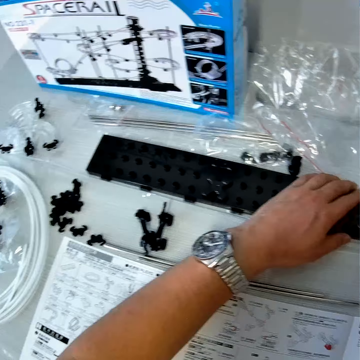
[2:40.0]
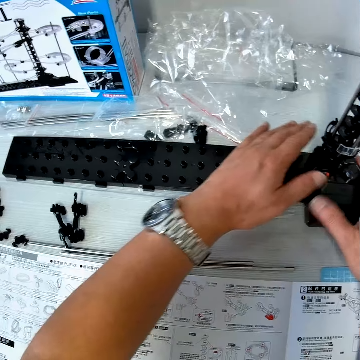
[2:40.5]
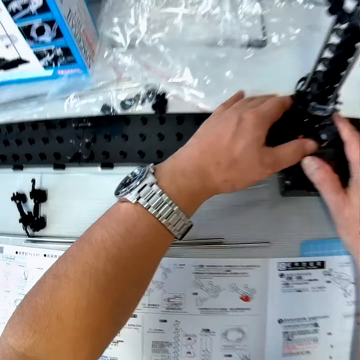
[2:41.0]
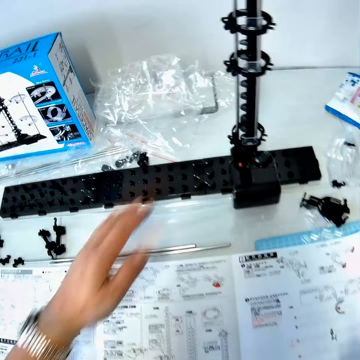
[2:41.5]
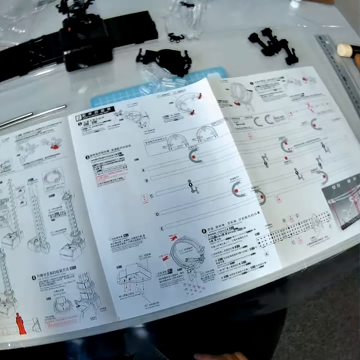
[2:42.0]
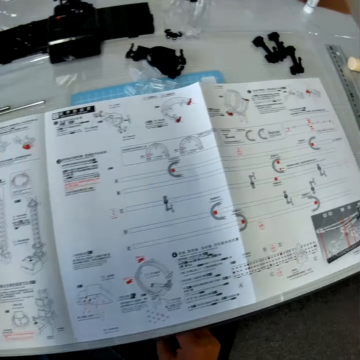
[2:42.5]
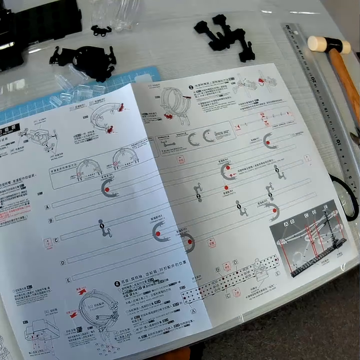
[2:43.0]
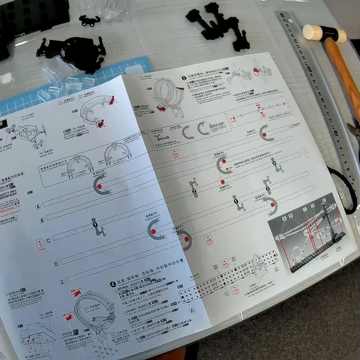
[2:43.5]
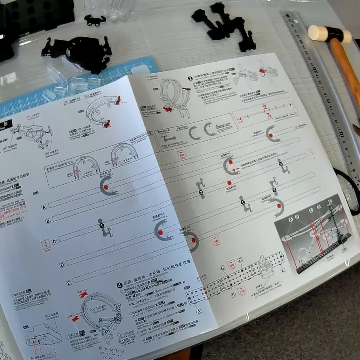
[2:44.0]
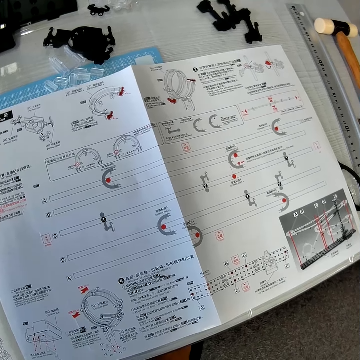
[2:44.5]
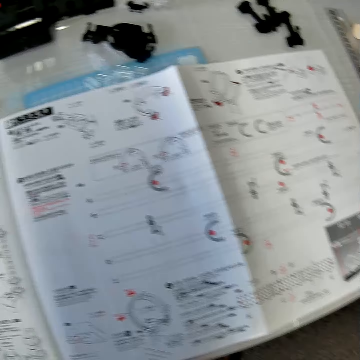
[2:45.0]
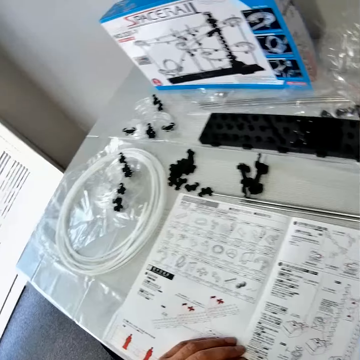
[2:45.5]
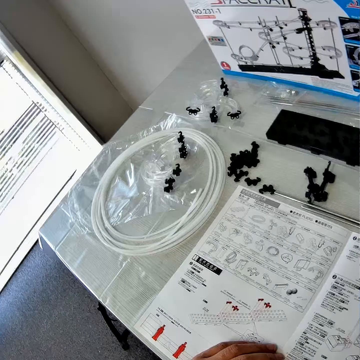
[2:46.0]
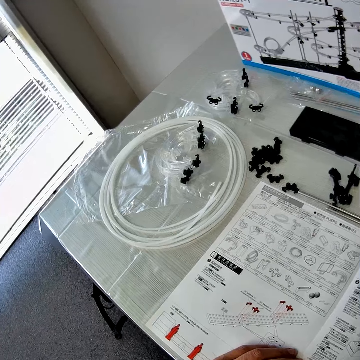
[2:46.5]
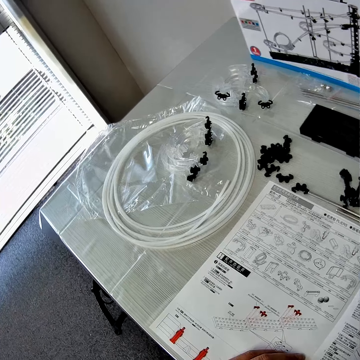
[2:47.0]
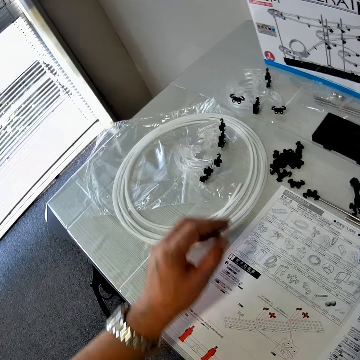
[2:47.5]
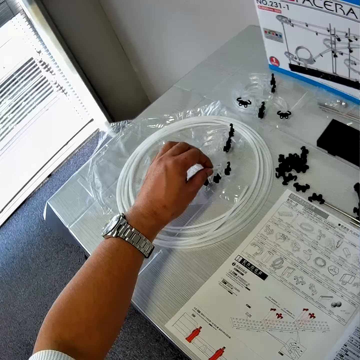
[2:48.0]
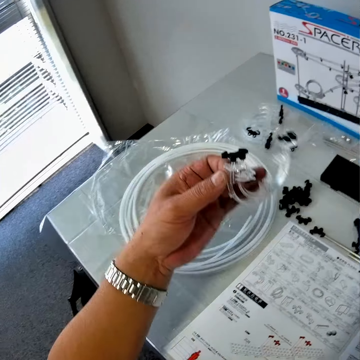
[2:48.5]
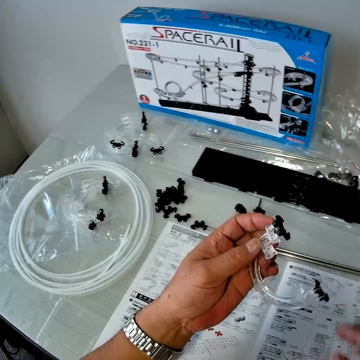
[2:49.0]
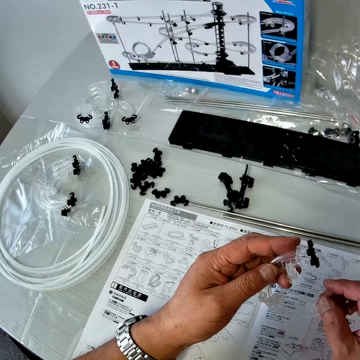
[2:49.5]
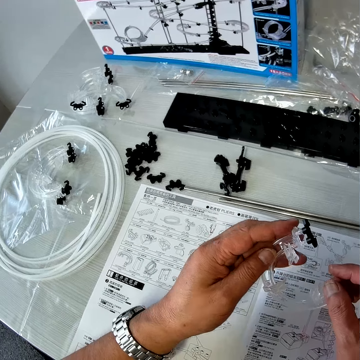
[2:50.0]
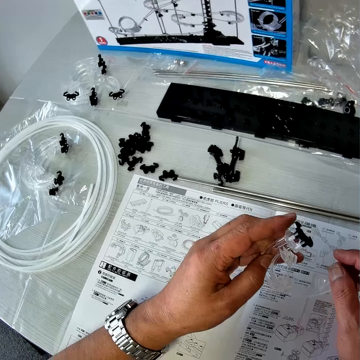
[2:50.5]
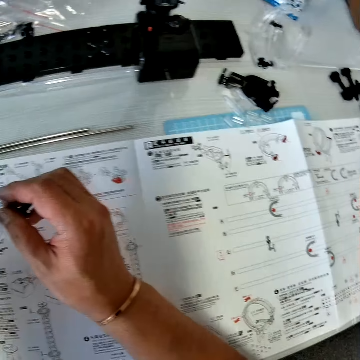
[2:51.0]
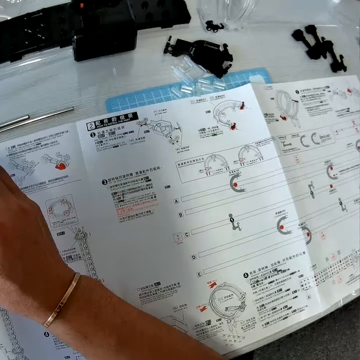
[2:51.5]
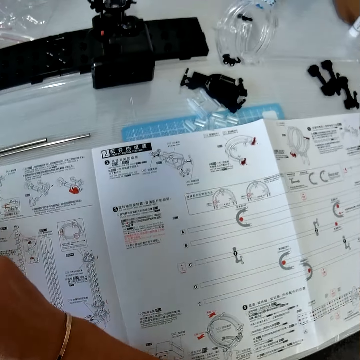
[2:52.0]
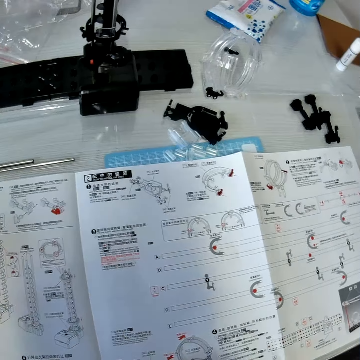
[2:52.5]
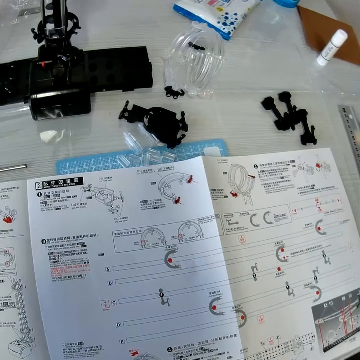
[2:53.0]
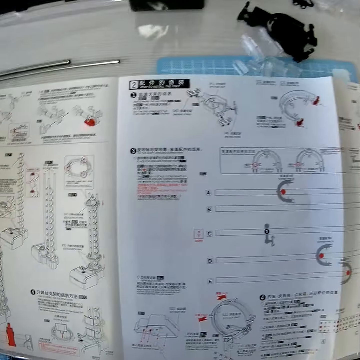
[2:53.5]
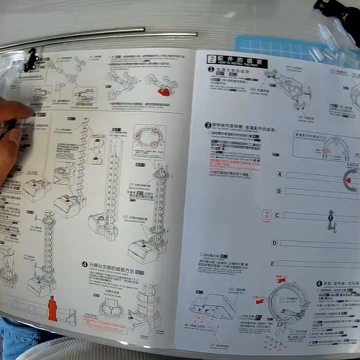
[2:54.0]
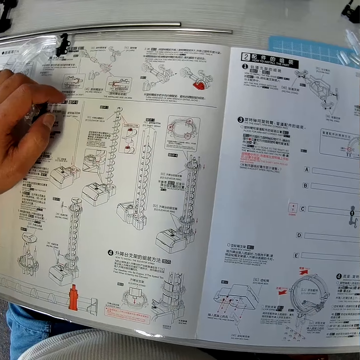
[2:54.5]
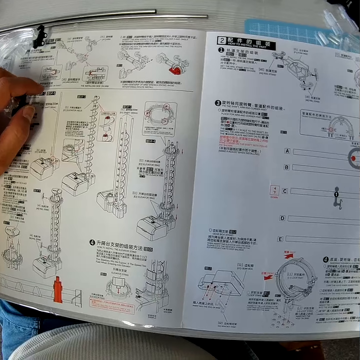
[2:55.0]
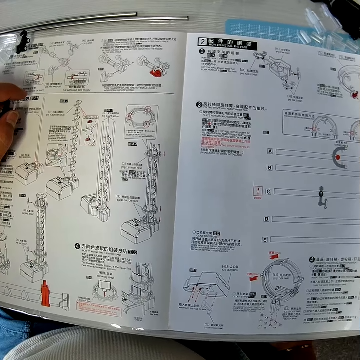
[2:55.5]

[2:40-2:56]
The camera wearer looks at the manual. He picks a piece of mechanical model on the pack of wire with his left hand. He holds the piece with both hands. He reads the manual.

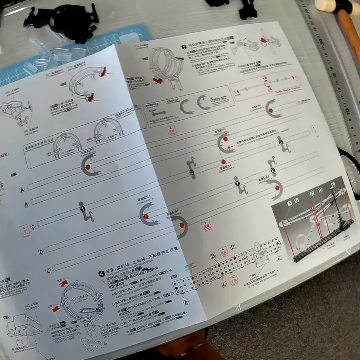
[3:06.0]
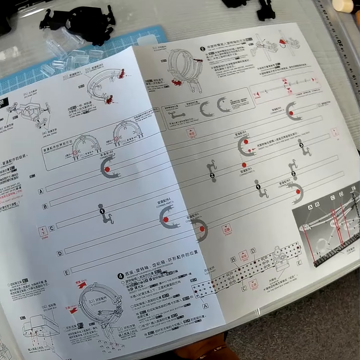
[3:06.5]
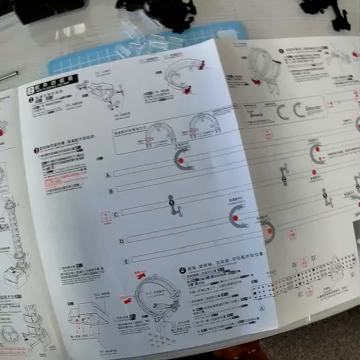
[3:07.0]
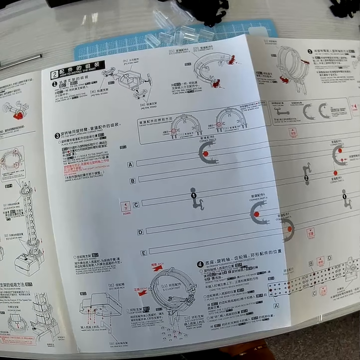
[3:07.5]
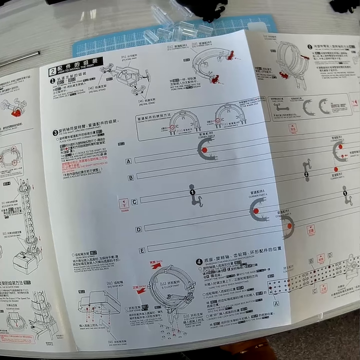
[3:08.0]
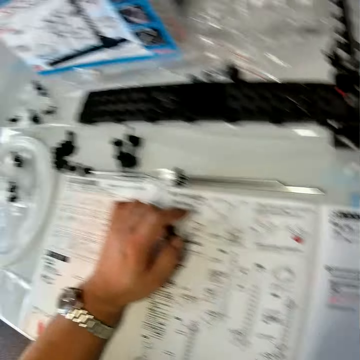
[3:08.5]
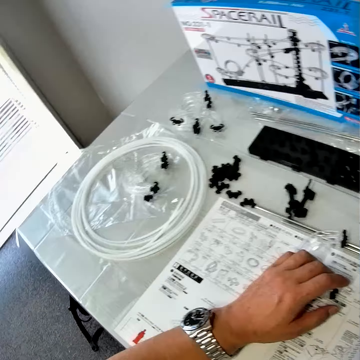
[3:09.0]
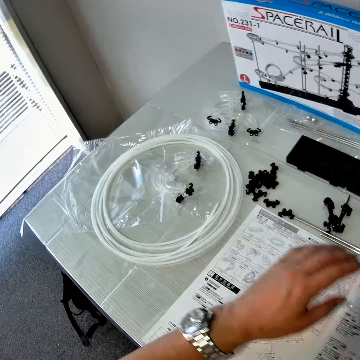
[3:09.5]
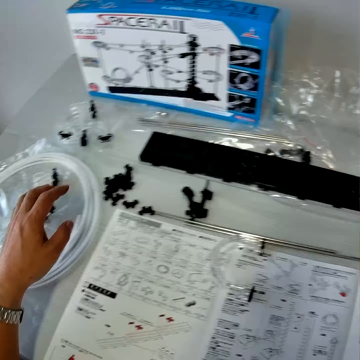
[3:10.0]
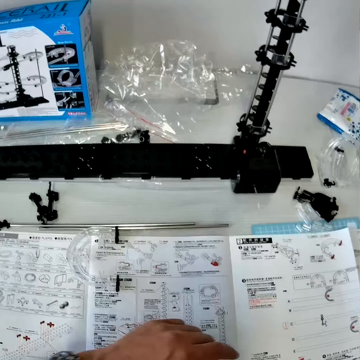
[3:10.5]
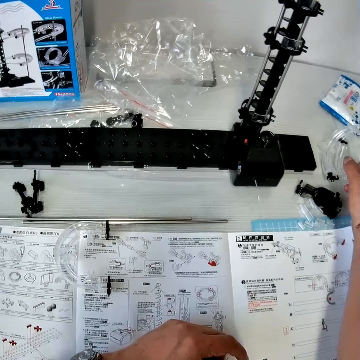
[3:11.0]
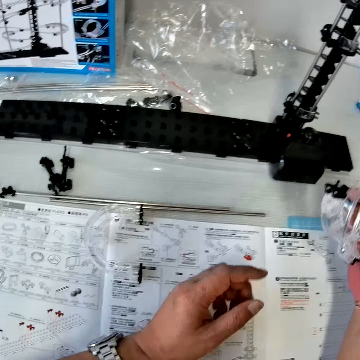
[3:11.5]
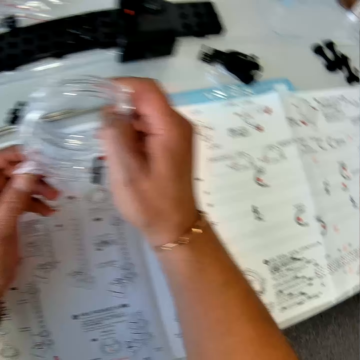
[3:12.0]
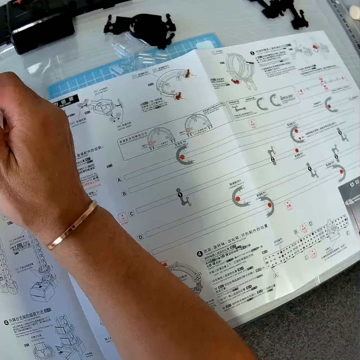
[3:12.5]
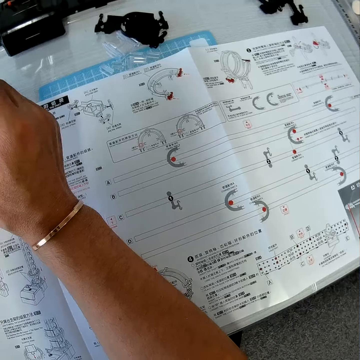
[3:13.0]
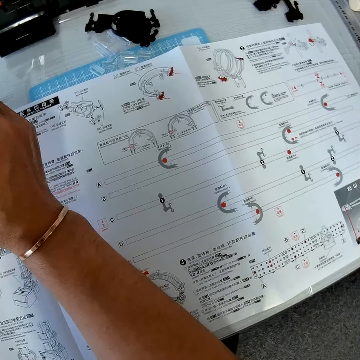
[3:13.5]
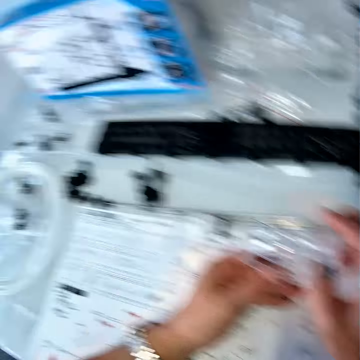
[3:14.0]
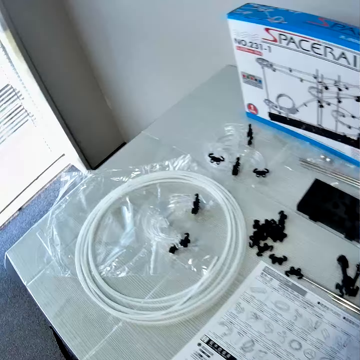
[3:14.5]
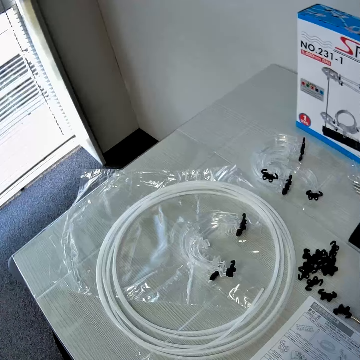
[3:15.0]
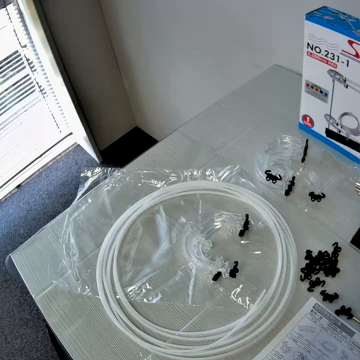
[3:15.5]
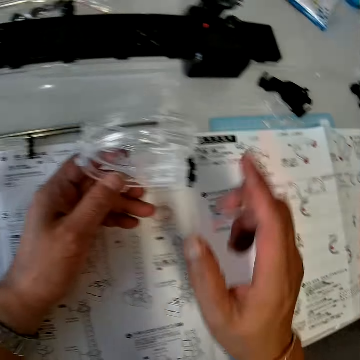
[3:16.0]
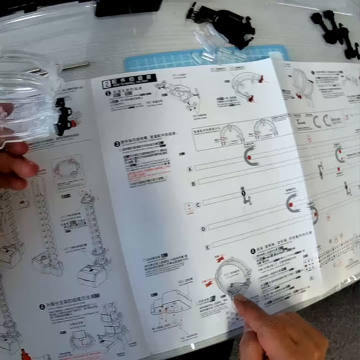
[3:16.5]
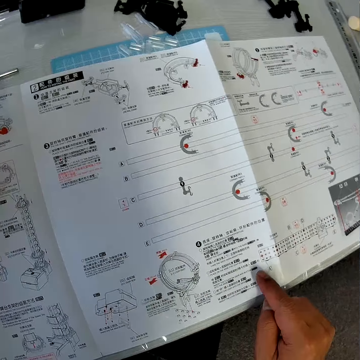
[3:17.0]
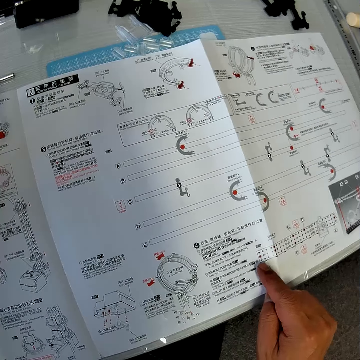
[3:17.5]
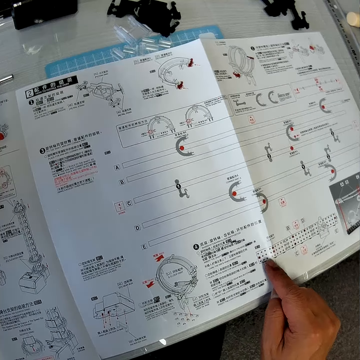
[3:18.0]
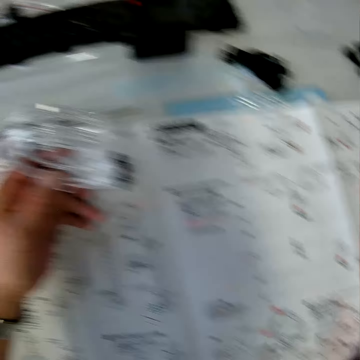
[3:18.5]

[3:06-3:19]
The camera wearer looks around the table. He picks a piece of mechanical model on the table with his right hand. He holds the piece with both hands and puts down the assembled parts. He looks around the table, looks at the space rail parts, and looks at the manual. He moves his right hand on the mechanical model chart. He points at the manual.

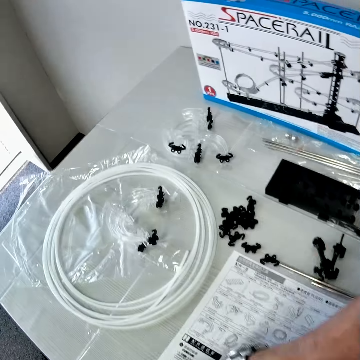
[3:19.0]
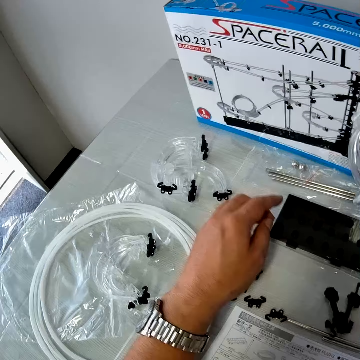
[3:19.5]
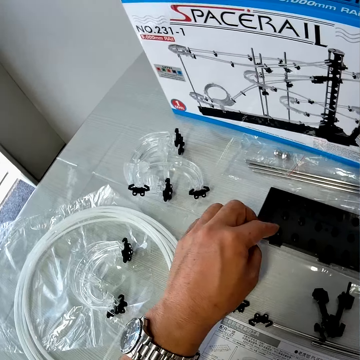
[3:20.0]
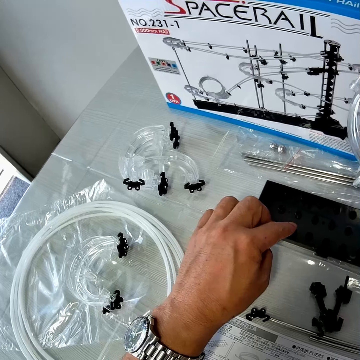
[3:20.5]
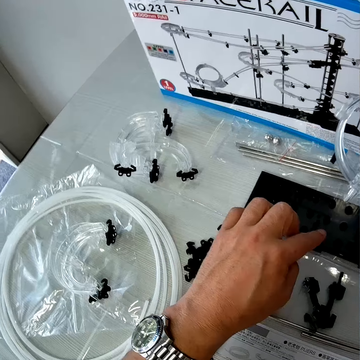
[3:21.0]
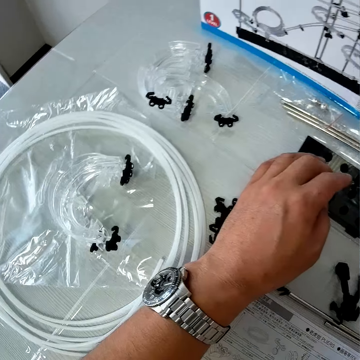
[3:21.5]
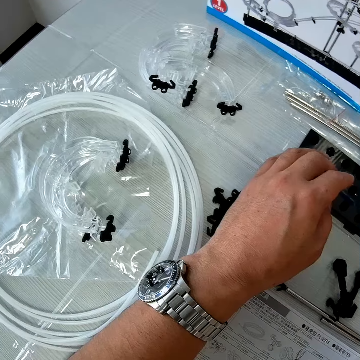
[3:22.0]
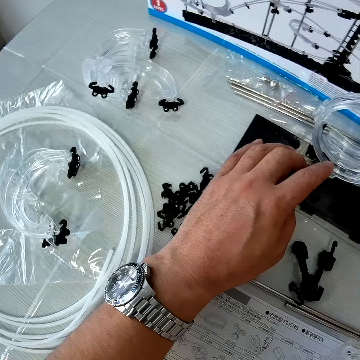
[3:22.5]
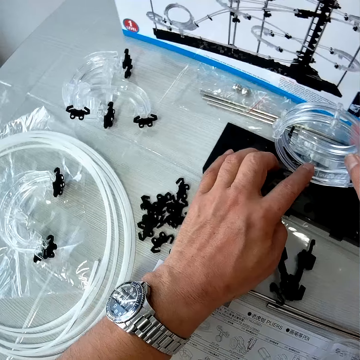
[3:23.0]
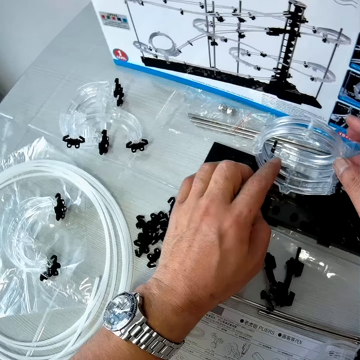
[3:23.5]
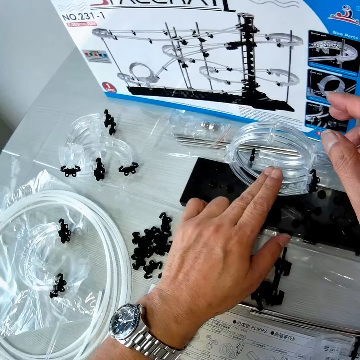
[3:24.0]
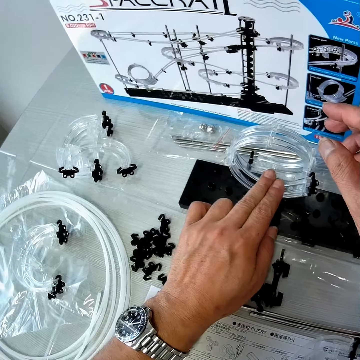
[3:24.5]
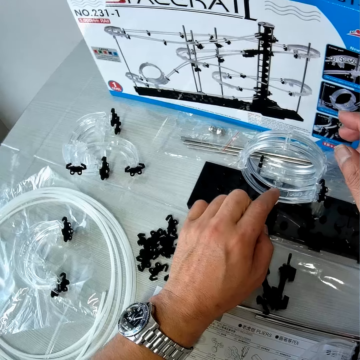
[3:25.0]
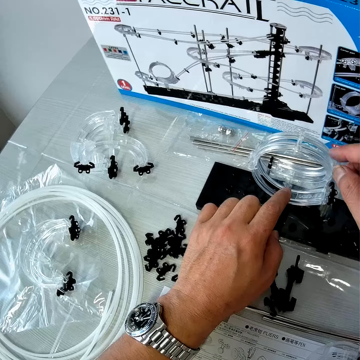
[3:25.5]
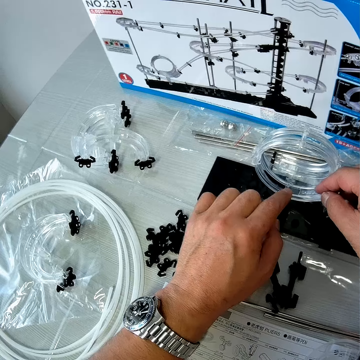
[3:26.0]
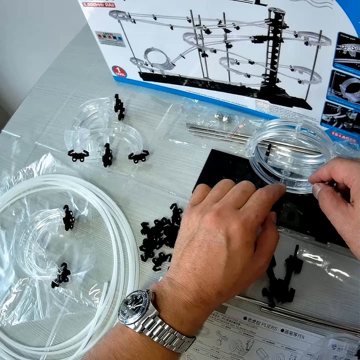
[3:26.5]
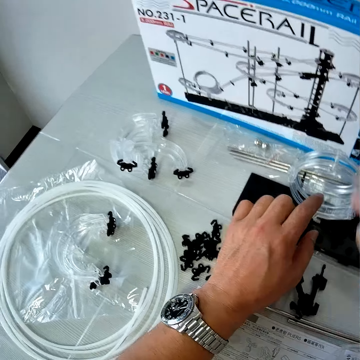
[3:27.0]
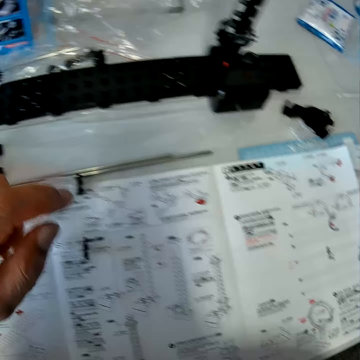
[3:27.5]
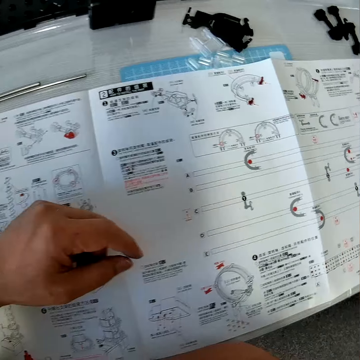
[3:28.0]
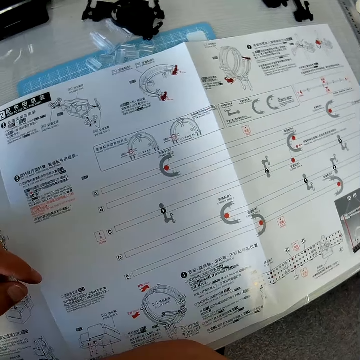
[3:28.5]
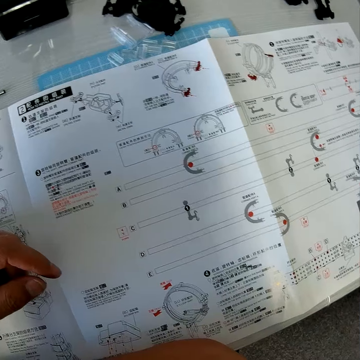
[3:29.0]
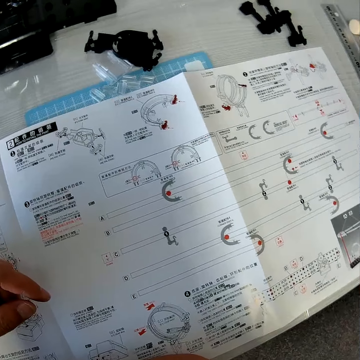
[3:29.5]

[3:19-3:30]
The camera wearer counts structures on the base of the space rail. He moves his left hand on the piece of mechanical model on the table. He places the piece of mechanical model in his right hand on the piece of mechanical model on the table. He presses on the loop part. He reads the manual. He reads the manual again.
